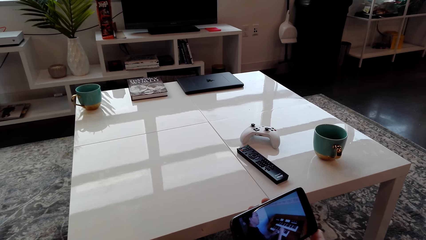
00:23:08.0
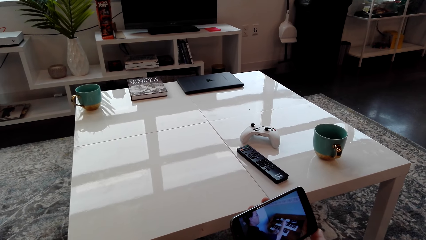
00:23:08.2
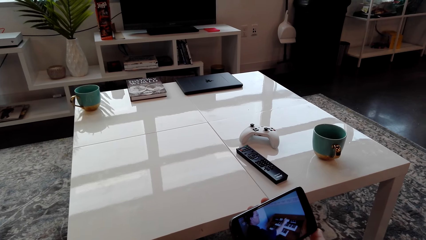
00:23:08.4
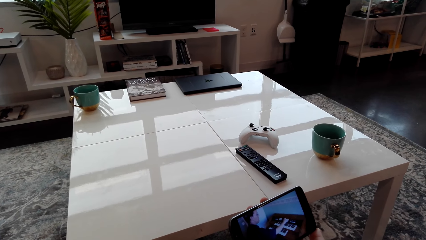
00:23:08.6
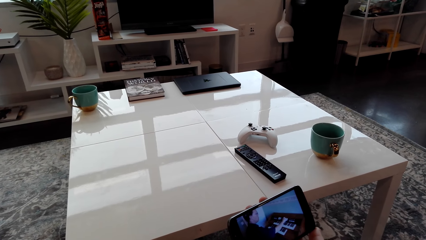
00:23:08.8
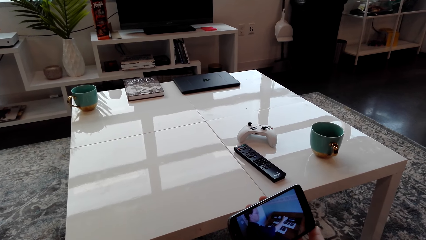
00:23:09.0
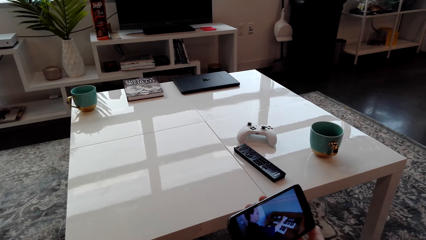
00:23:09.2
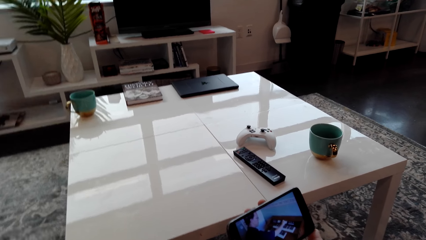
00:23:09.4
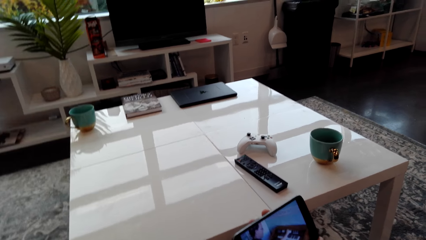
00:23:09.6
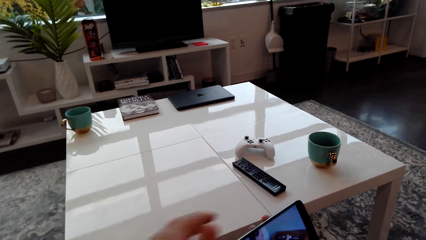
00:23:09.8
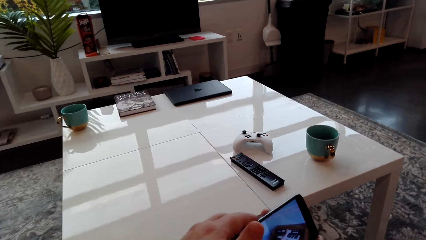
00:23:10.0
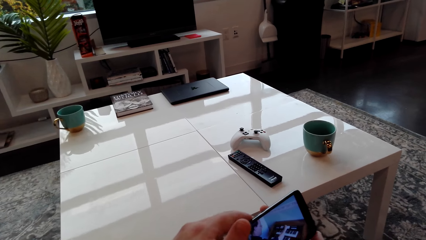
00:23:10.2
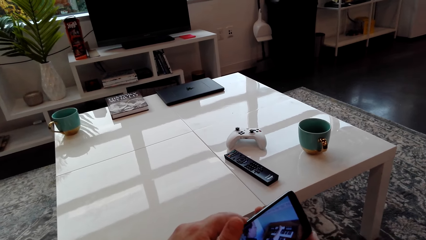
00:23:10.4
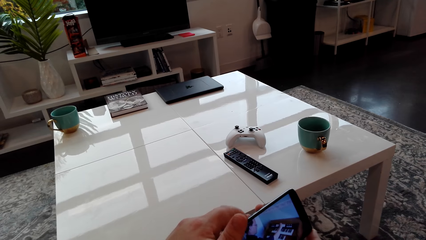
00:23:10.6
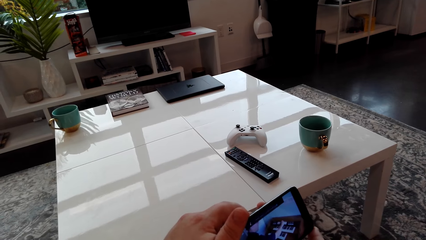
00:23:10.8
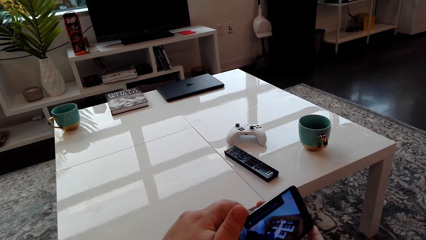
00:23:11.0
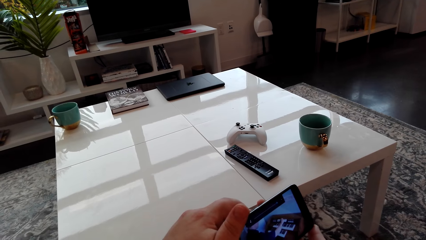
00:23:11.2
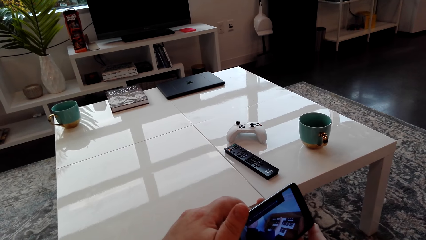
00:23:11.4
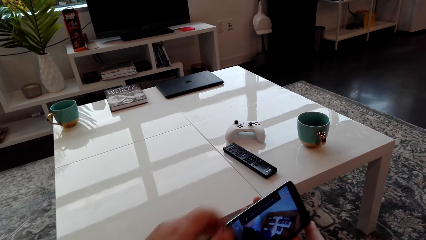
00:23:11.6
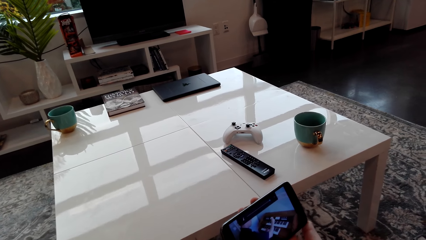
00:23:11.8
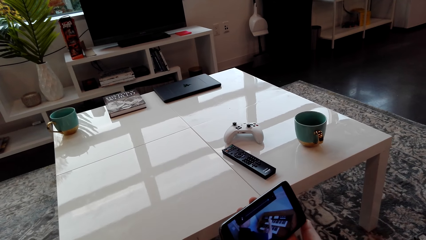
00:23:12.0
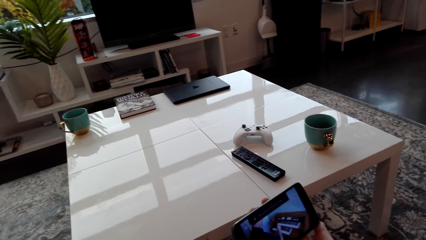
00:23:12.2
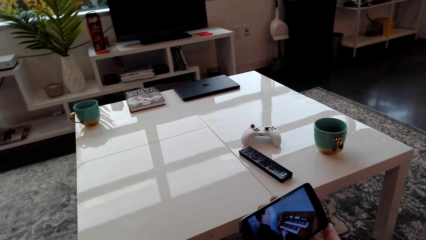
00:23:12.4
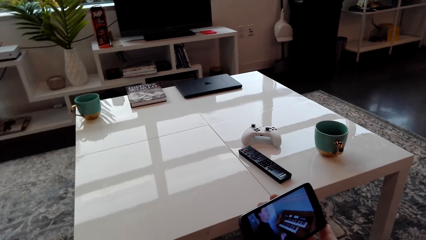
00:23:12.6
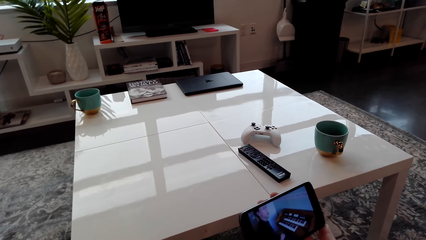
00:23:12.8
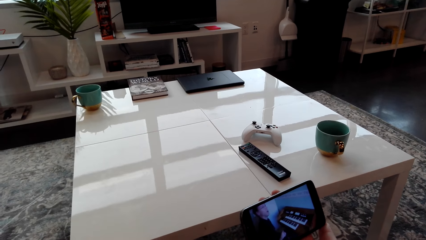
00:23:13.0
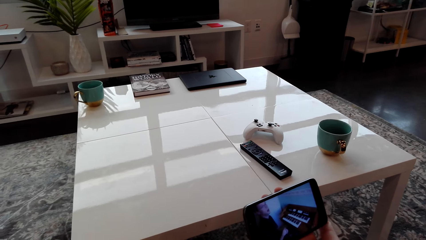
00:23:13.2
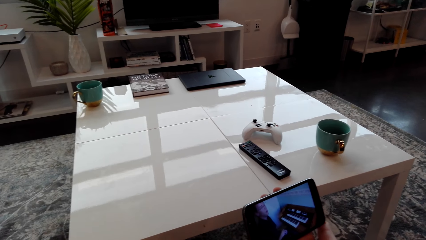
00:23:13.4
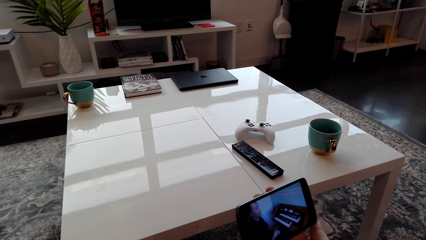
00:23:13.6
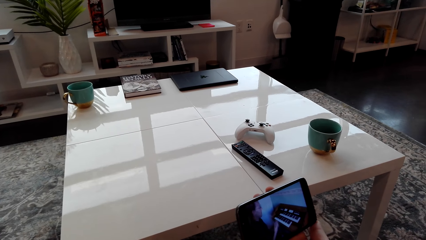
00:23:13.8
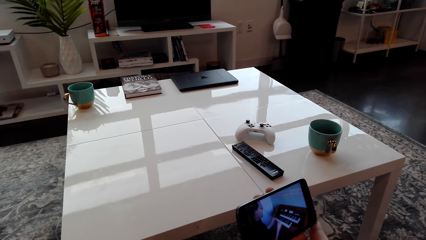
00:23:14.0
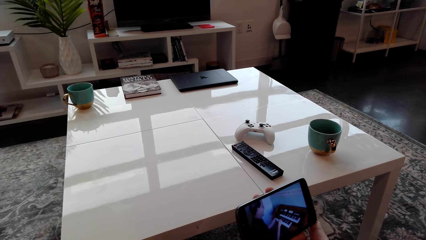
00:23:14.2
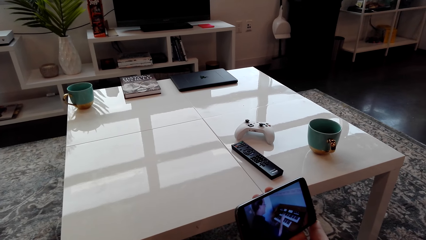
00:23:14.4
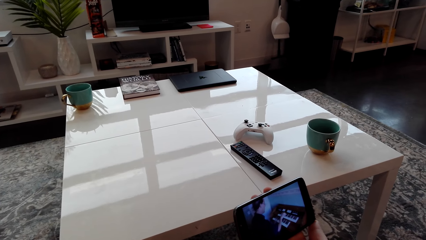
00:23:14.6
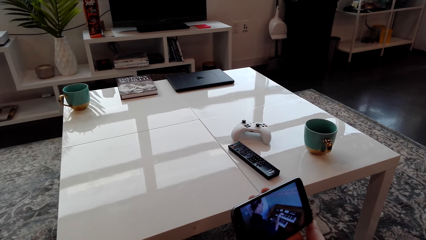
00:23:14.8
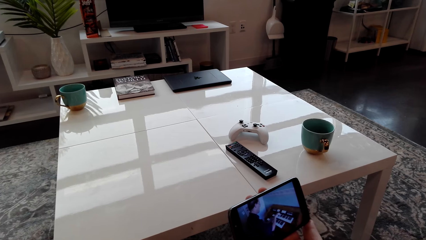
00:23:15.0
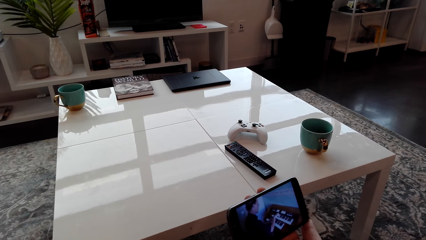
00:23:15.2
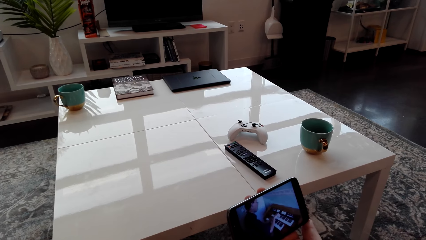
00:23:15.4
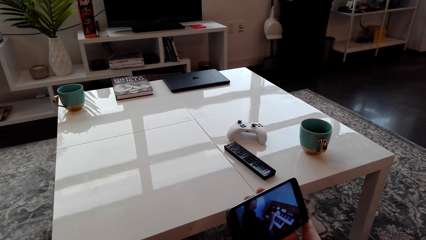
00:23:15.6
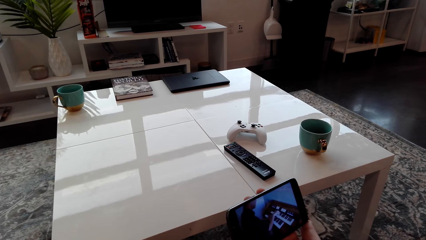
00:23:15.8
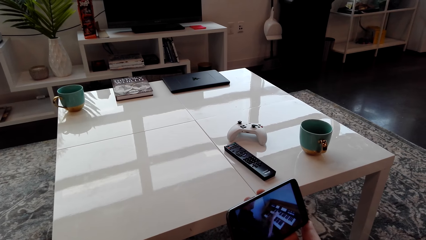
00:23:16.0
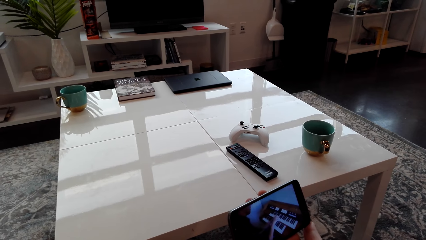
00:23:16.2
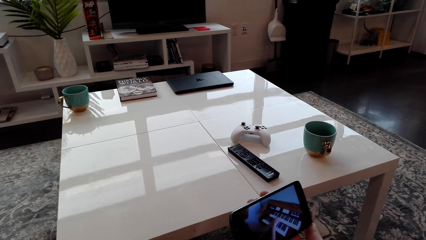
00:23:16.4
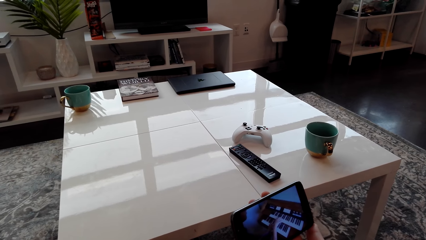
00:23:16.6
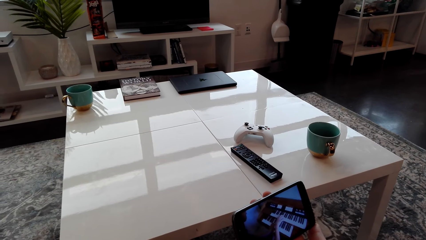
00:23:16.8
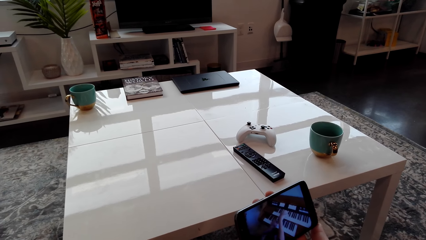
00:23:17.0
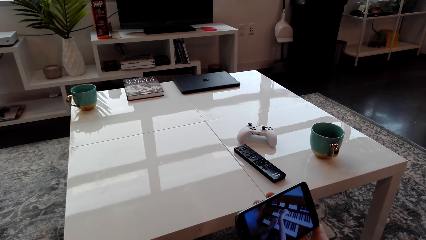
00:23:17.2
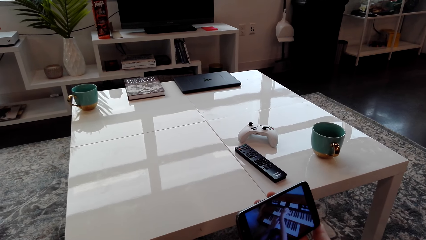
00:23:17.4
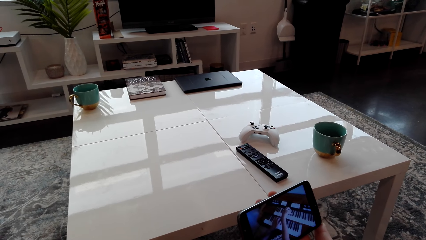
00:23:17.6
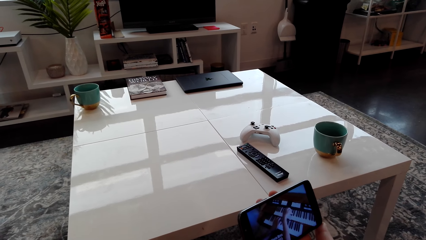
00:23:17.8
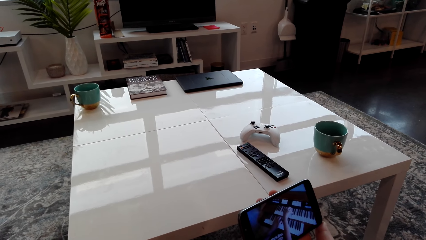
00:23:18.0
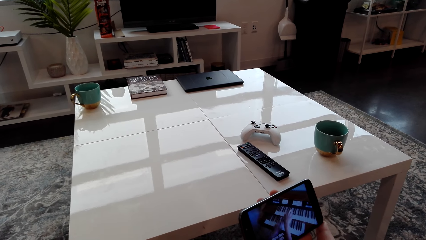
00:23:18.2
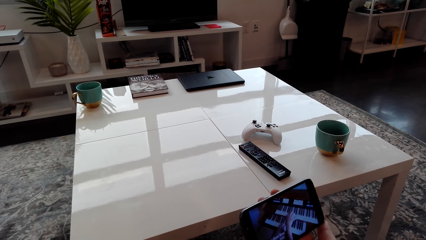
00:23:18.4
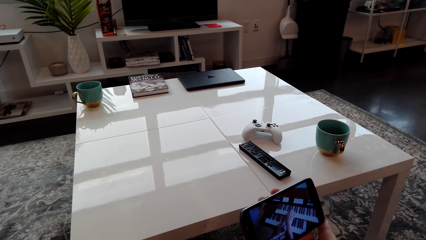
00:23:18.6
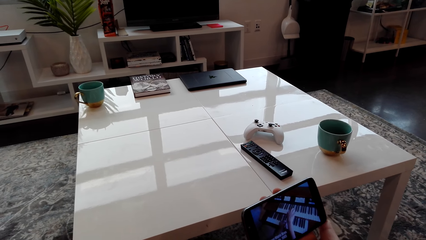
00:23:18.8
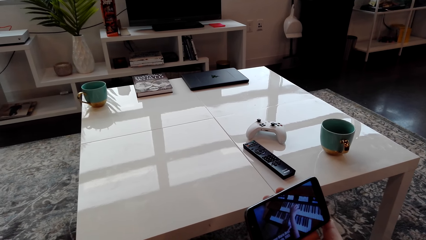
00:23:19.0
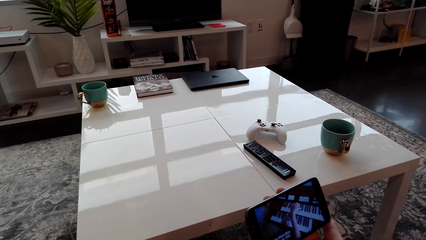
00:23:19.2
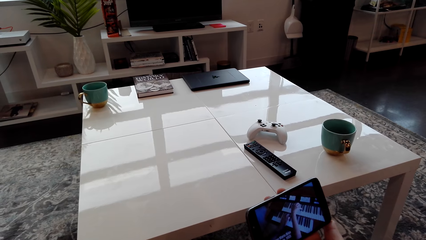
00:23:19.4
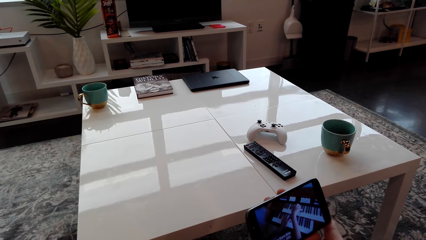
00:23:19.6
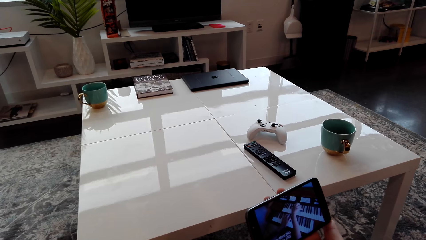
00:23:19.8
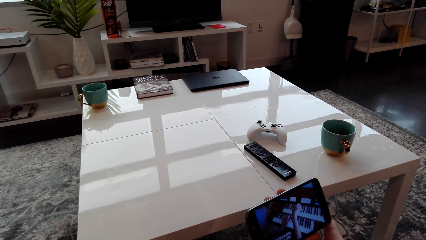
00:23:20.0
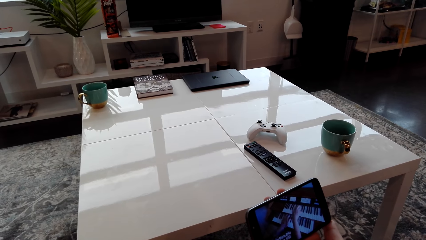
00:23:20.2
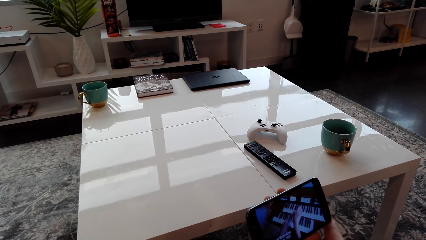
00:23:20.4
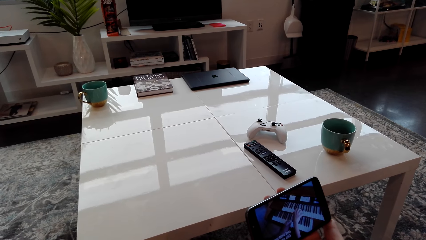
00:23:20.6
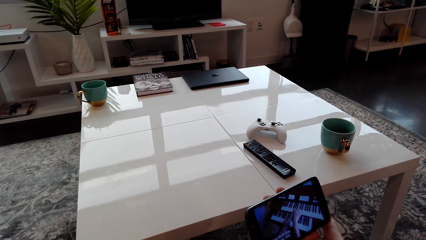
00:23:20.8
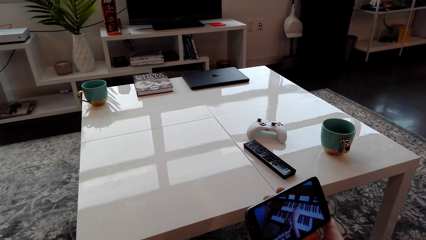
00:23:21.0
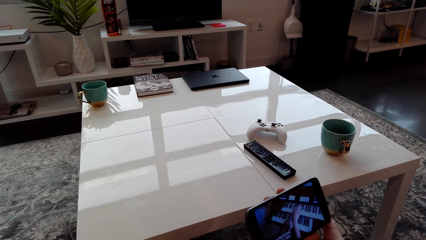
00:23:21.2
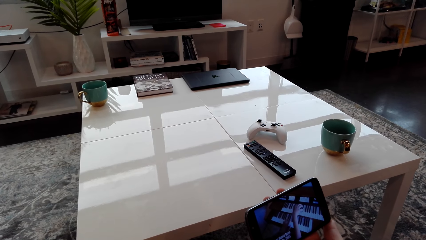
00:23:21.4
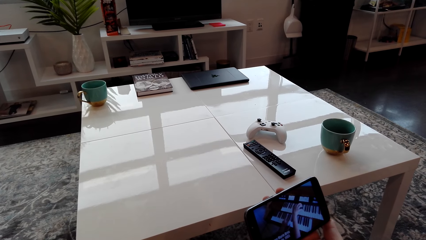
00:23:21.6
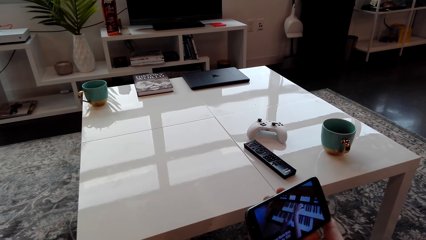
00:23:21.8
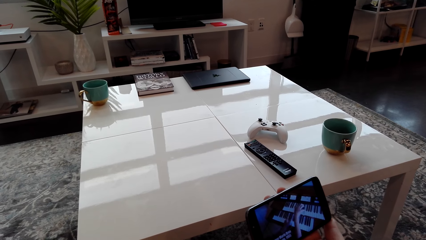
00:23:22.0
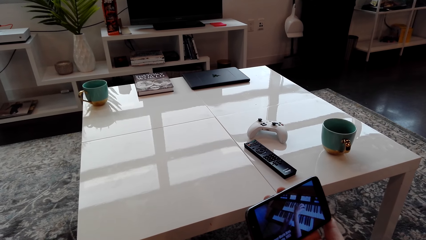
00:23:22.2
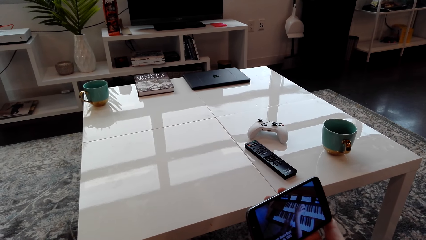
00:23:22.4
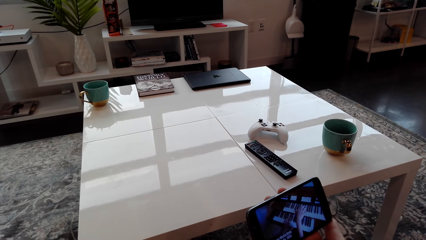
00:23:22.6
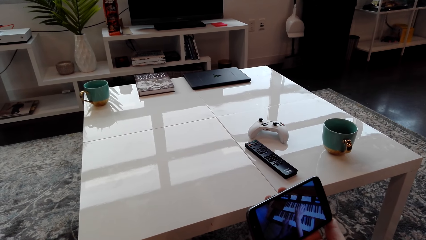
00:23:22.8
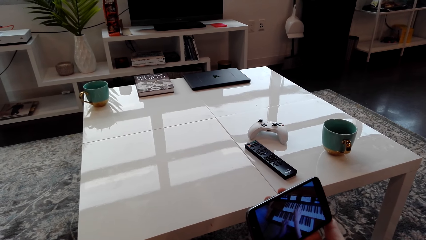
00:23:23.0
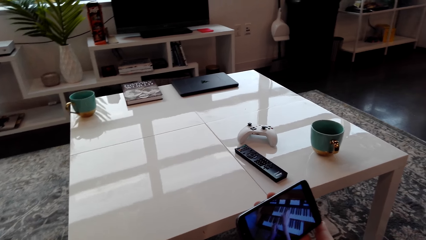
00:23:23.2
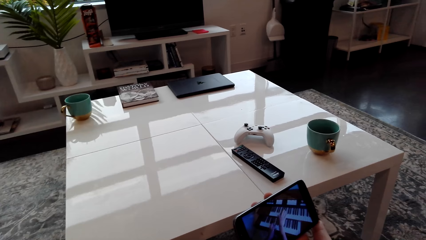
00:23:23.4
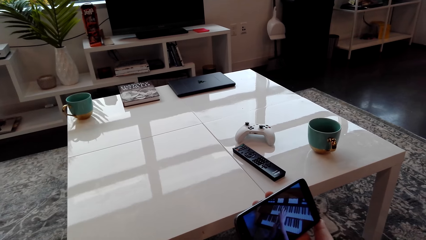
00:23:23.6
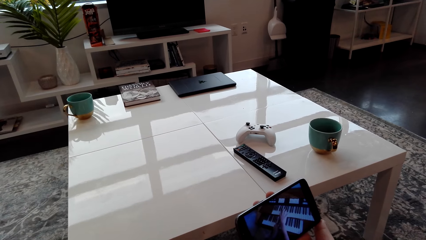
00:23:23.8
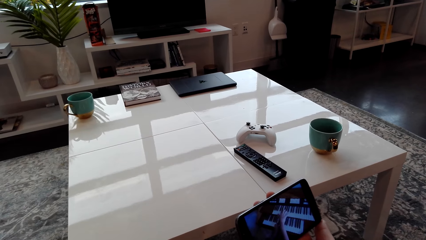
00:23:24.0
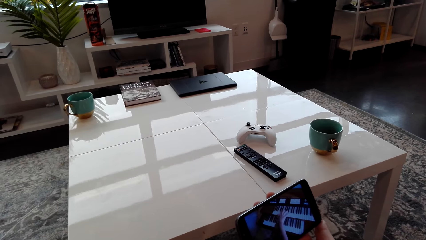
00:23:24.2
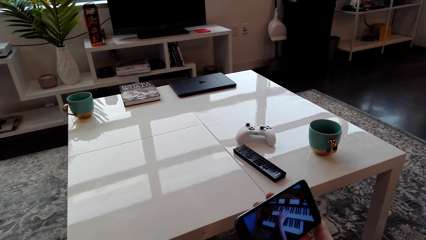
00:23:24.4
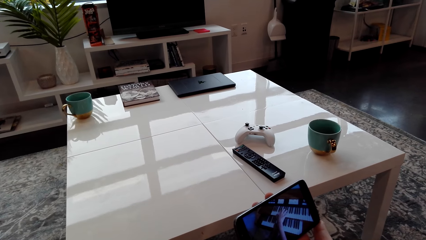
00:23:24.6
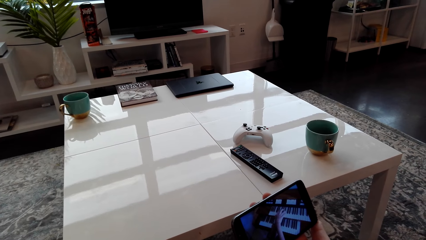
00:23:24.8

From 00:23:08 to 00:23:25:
The camera wearer operates the phone. They touch the phone with the left hand. They look at the phone. They remove the hand from the phone. They use the phone with both hands.
